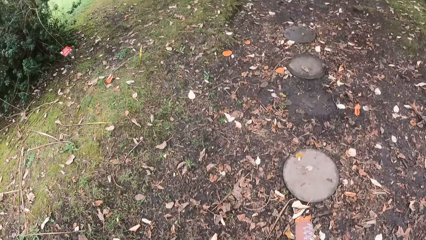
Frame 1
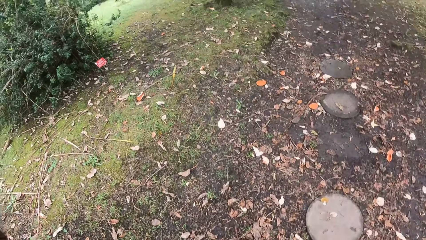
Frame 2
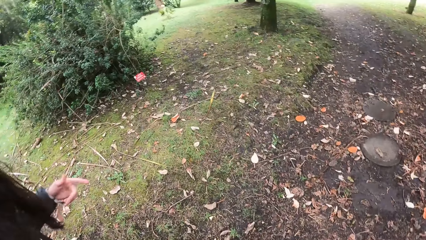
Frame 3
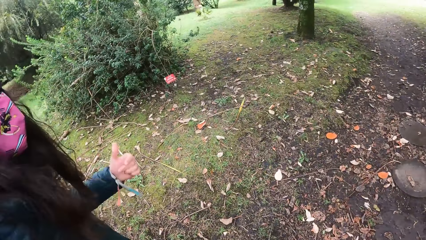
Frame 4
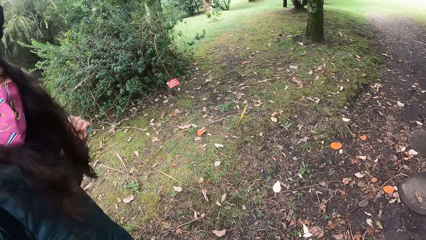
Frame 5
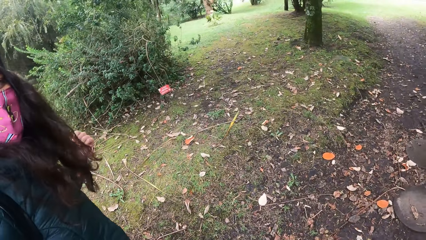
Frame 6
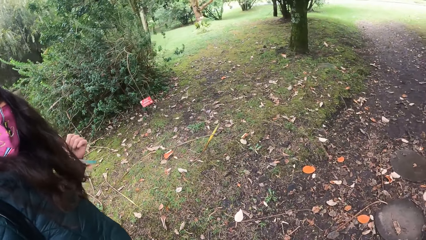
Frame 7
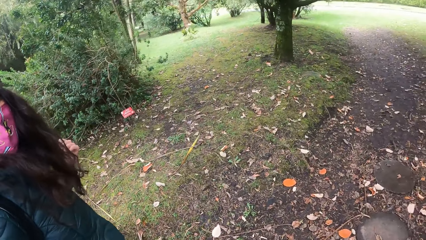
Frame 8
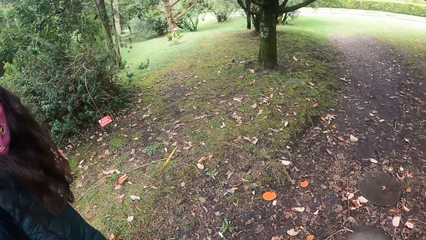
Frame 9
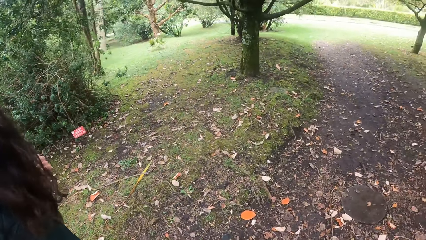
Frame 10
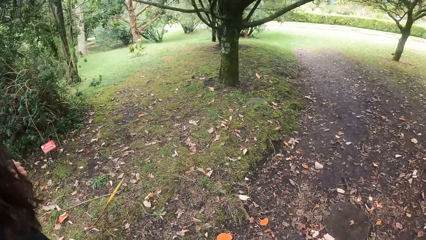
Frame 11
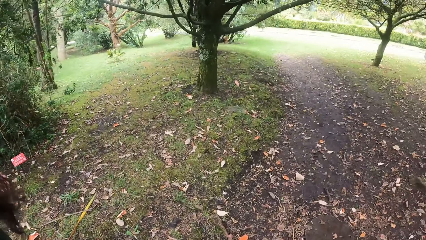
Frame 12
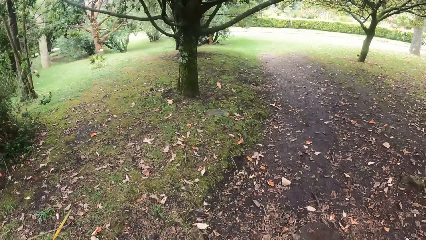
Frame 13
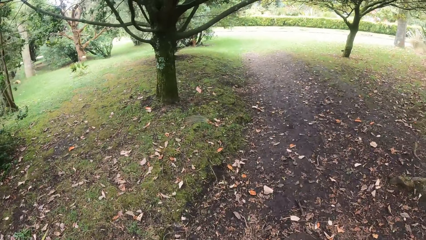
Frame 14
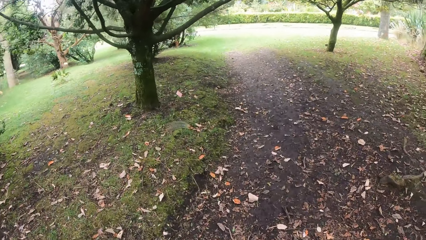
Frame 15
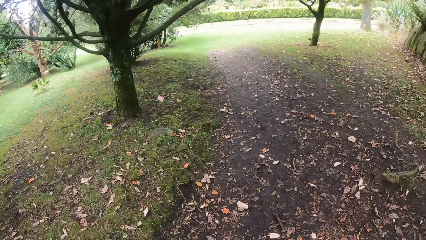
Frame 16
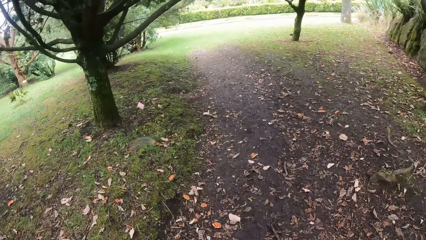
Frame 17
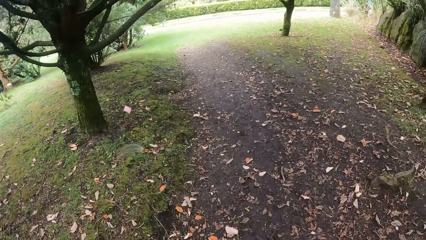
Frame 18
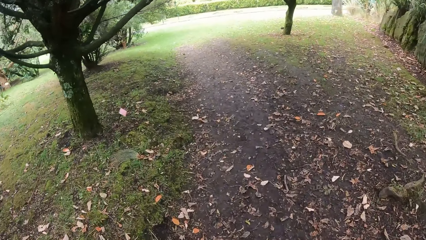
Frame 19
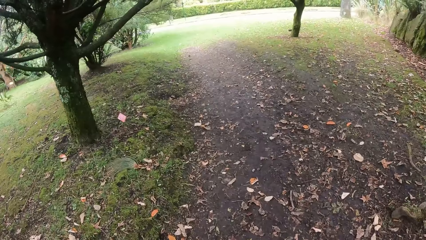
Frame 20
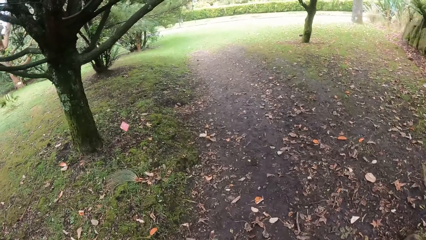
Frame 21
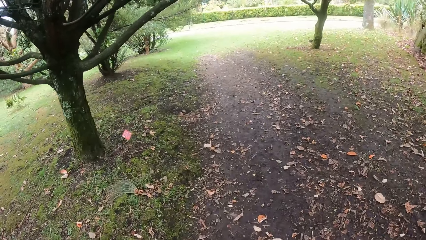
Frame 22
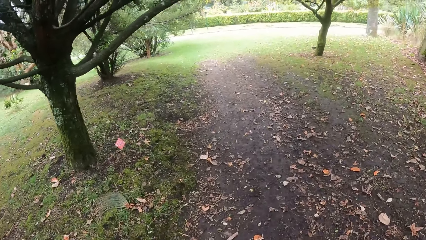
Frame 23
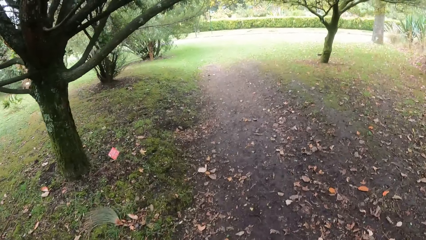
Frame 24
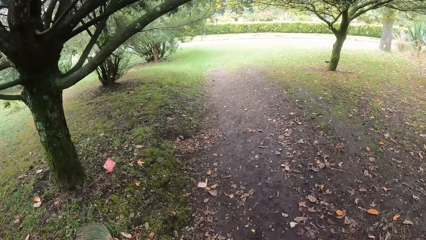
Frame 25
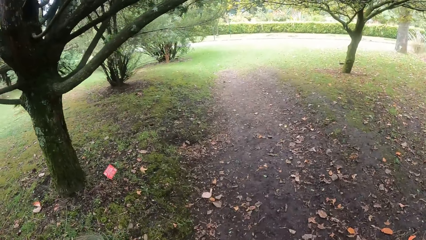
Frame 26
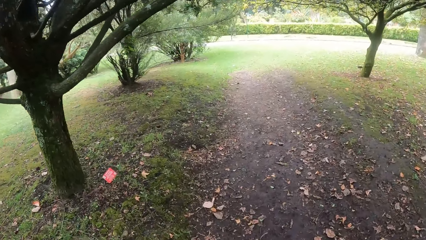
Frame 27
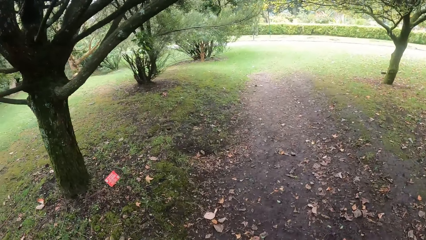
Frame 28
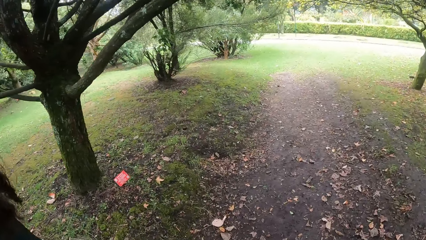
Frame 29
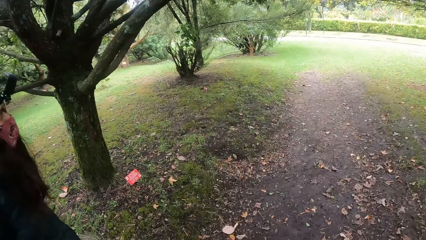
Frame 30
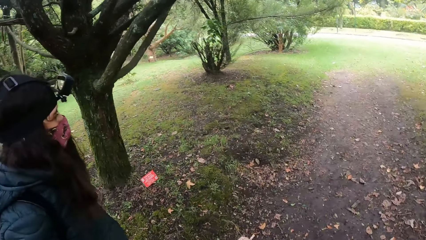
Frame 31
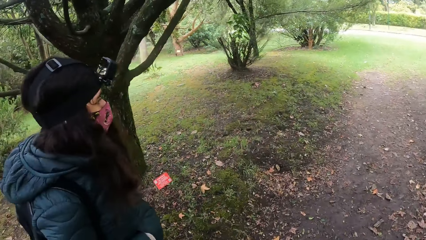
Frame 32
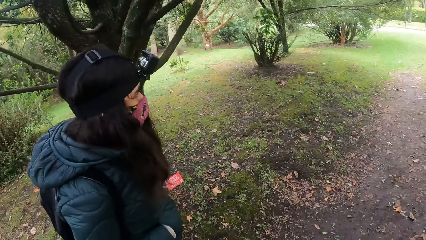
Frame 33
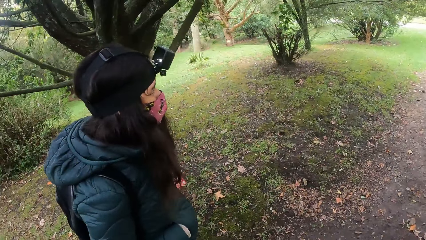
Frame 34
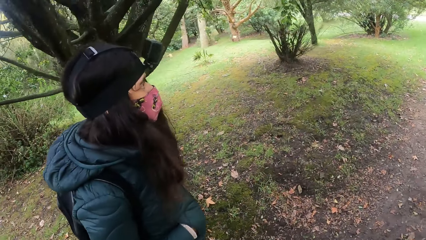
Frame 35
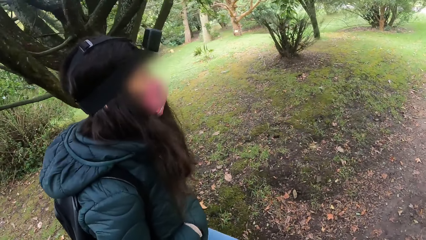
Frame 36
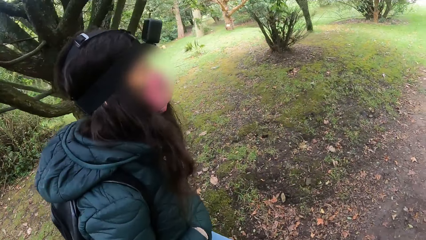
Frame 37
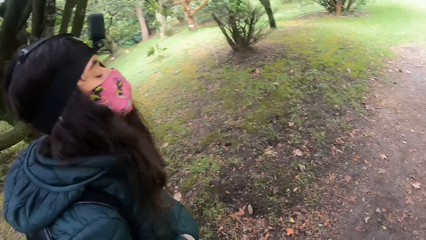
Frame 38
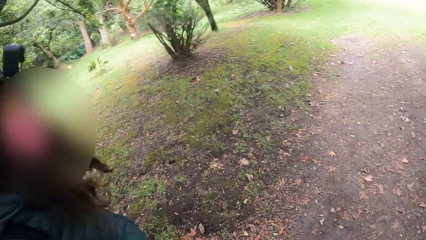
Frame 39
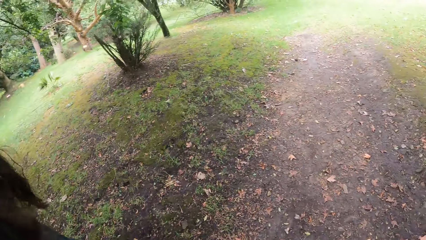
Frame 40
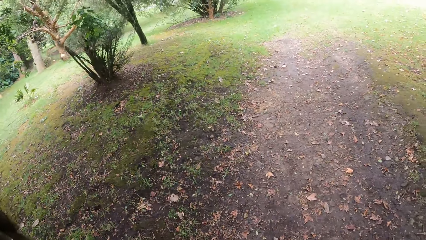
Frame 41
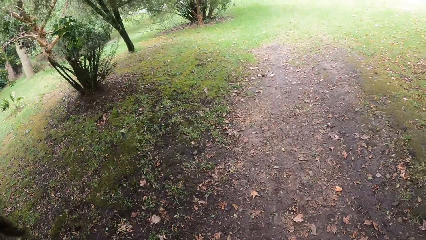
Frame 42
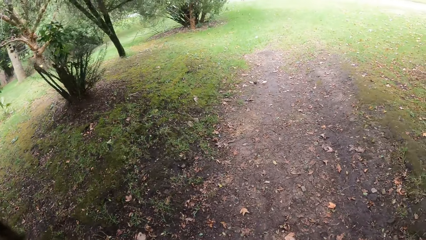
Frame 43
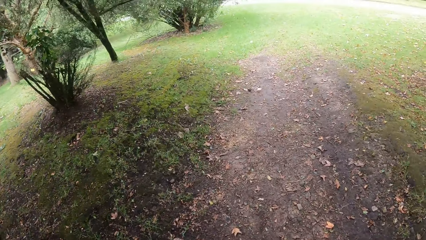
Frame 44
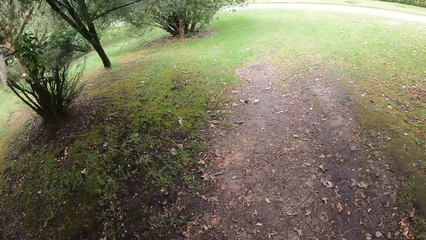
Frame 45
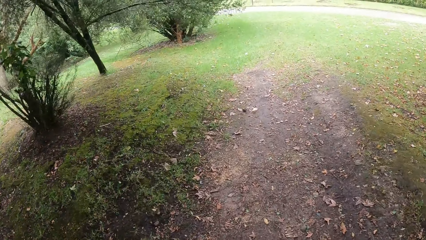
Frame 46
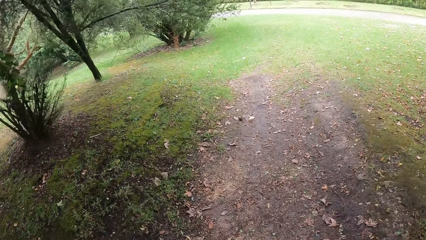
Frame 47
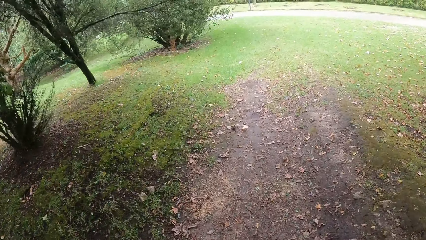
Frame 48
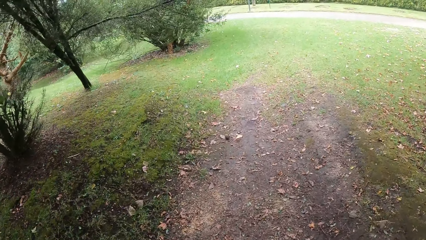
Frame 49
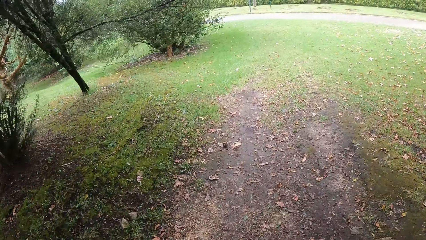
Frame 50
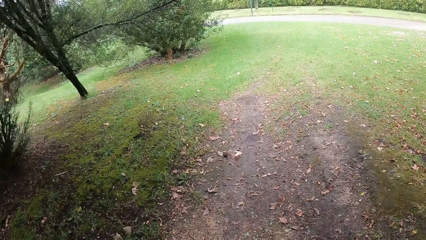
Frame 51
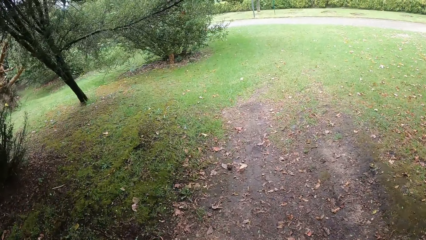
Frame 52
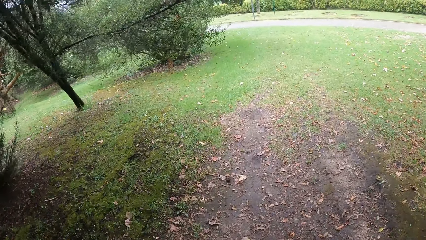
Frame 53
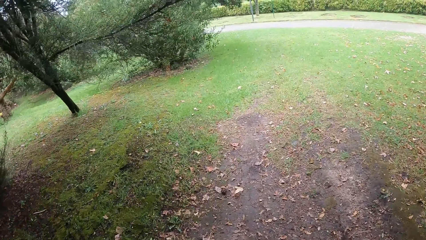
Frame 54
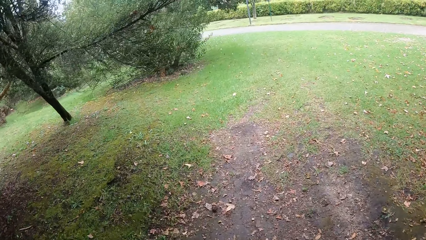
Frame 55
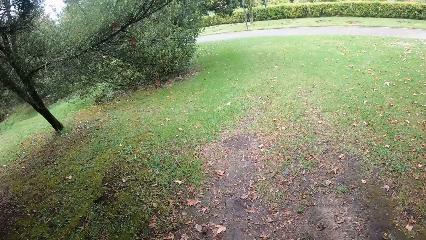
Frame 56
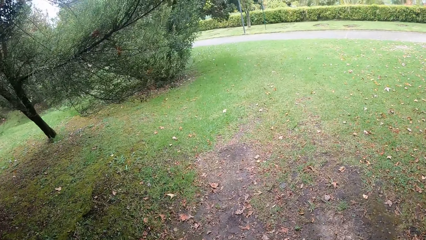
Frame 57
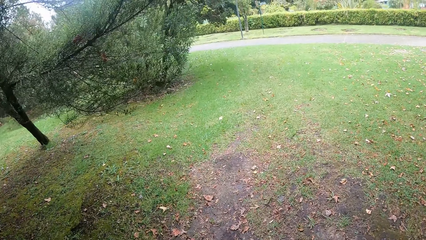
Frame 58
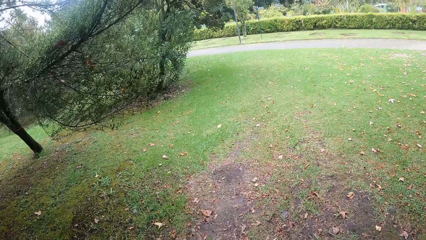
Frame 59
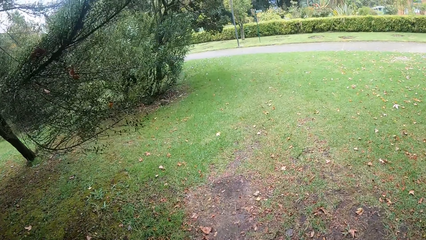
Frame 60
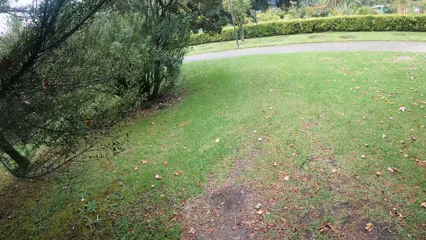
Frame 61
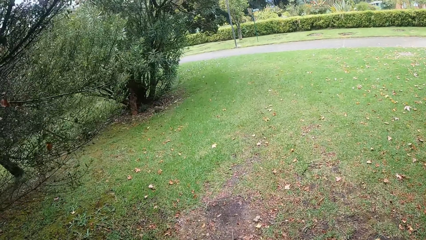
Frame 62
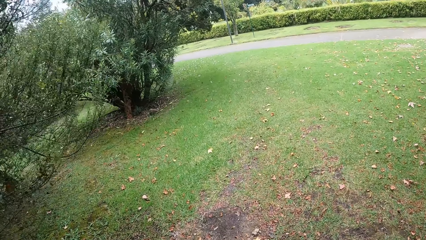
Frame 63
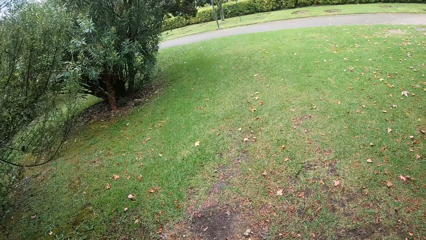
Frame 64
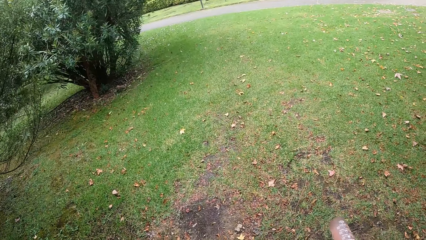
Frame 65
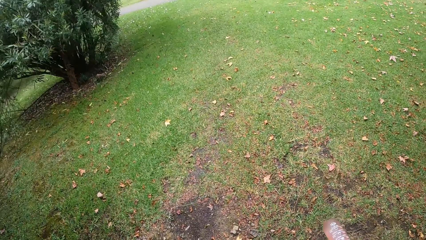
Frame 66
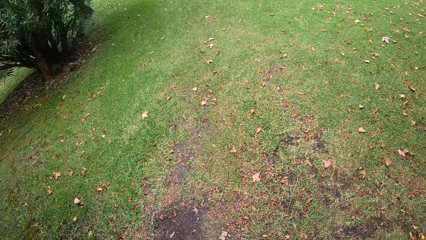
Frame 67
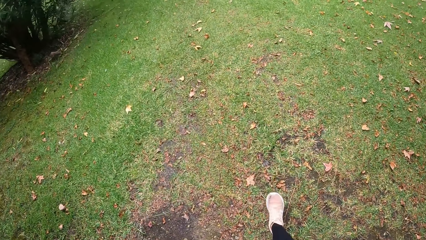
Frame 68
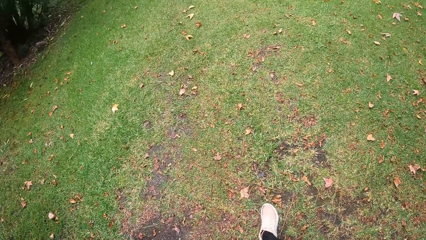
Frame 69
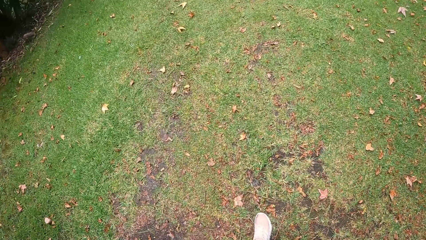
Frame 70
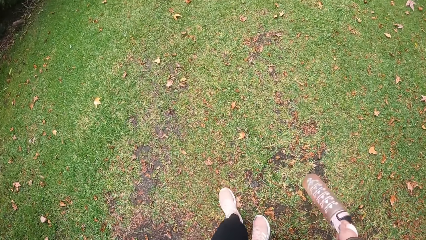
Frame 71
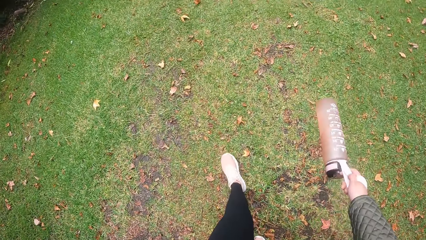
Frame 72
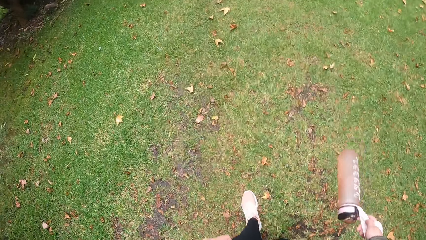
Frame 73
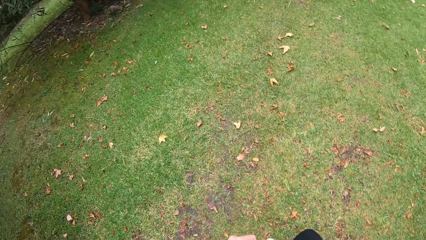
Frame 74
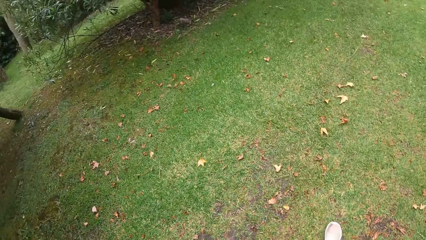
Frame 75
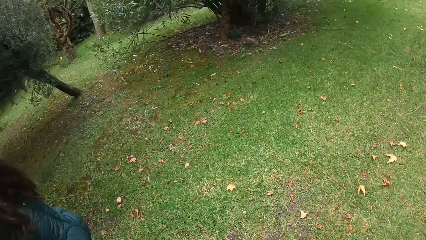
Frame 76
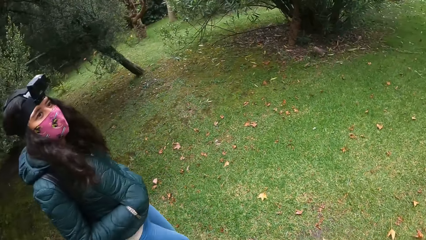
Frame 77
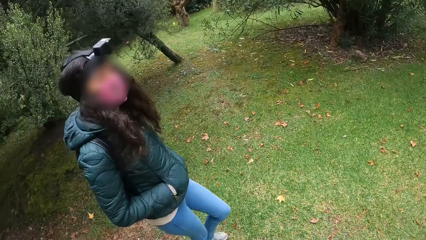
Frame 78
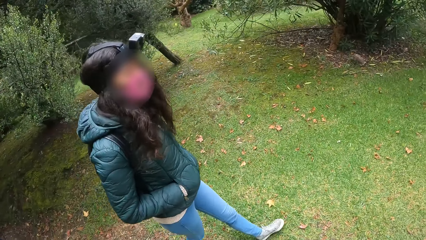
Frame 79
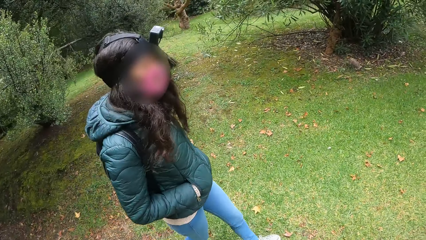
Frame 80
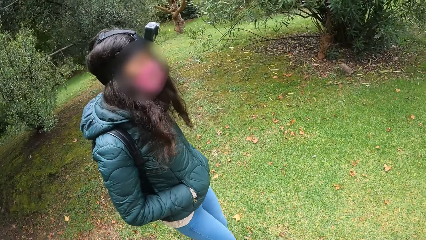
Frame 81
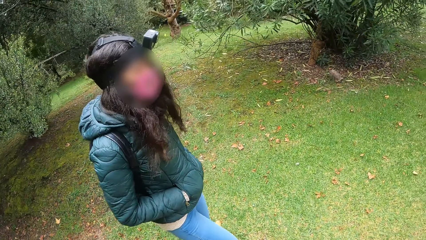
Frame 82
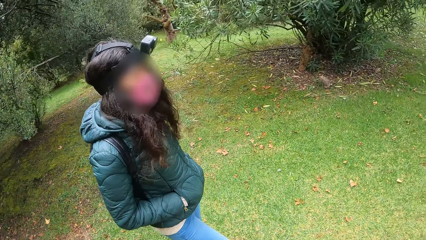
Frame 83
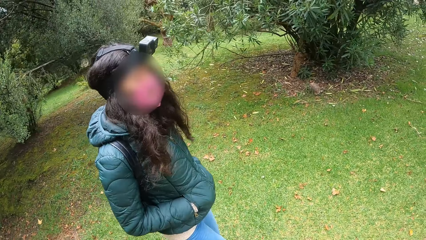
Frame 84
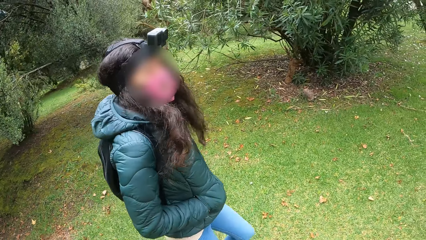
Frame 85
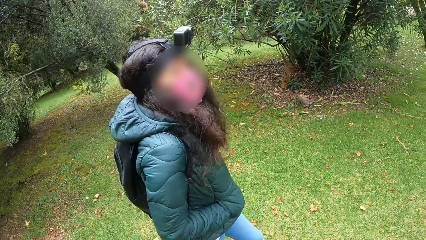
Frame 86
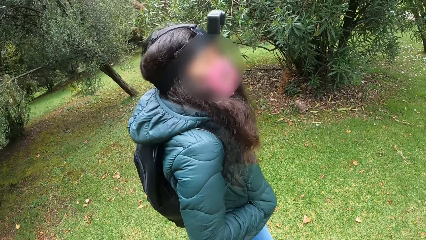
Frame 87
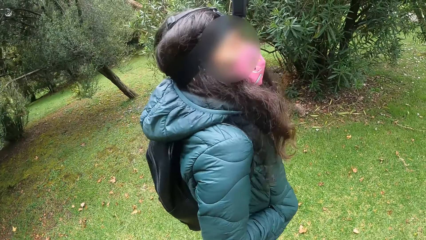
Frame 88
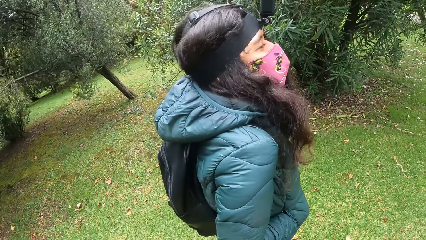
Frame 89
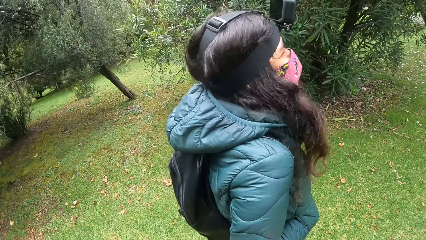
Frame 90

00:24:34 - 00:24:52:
The woman gestures with her left hand. The woman interacts with the camera wearer. The camera wearer follows the woman towards the tree. They interact with the woman.
